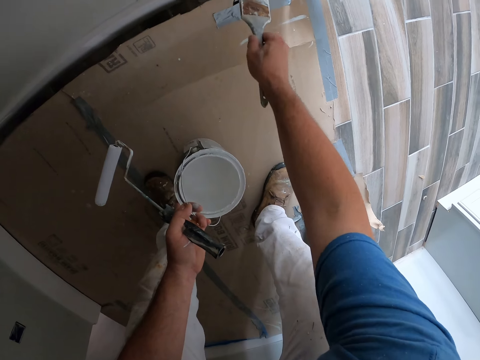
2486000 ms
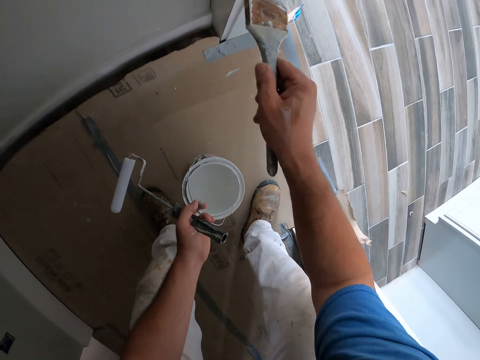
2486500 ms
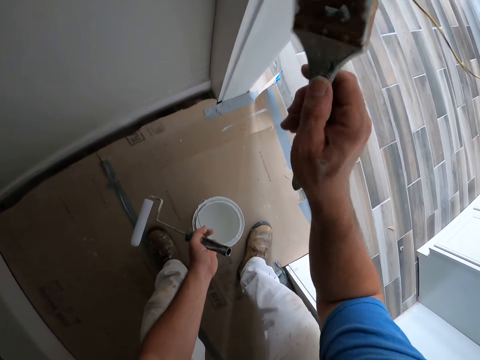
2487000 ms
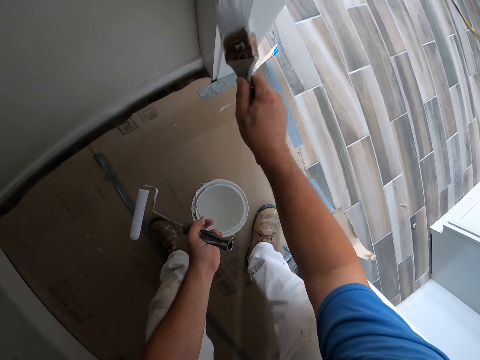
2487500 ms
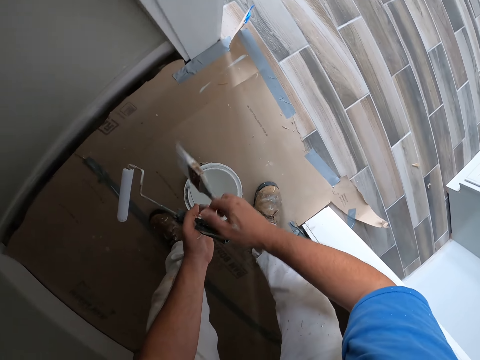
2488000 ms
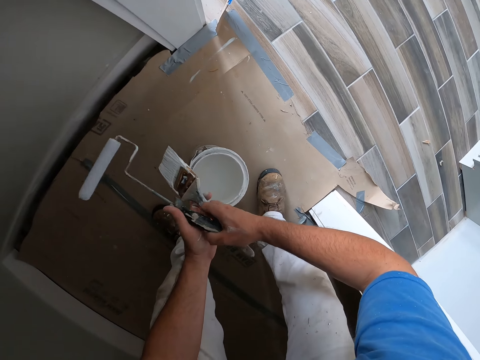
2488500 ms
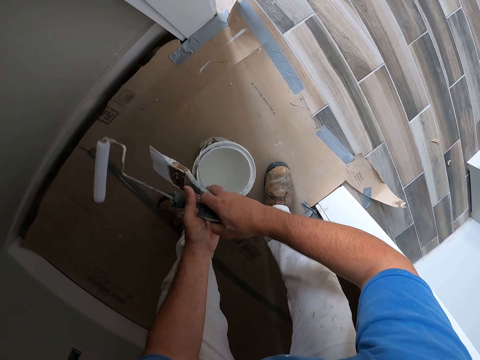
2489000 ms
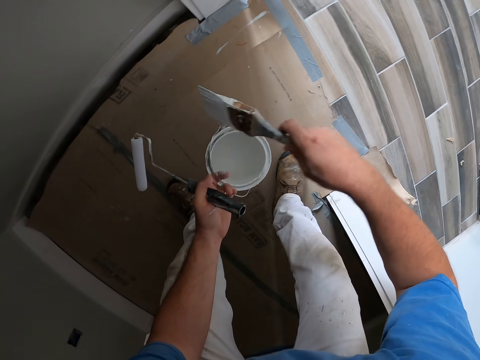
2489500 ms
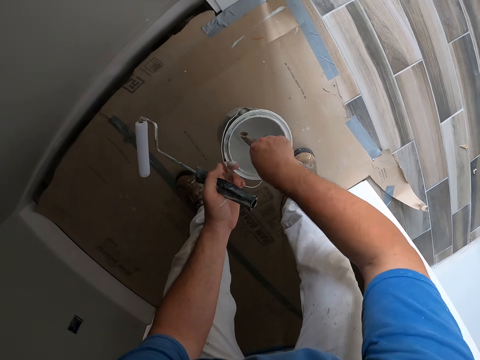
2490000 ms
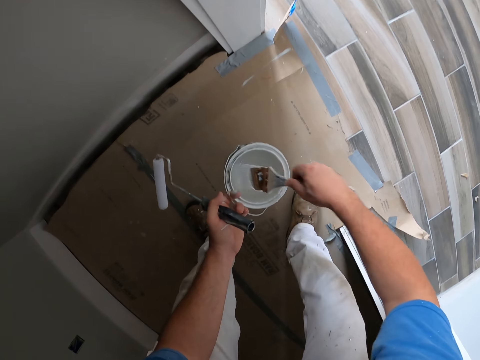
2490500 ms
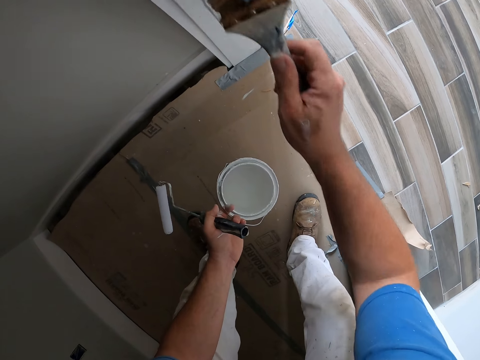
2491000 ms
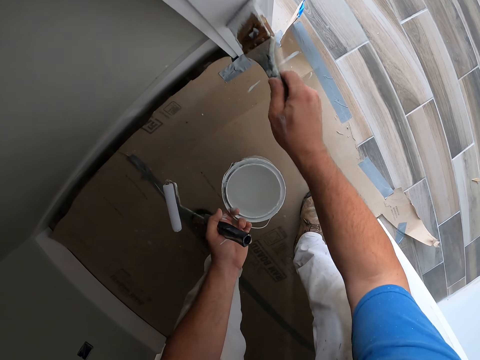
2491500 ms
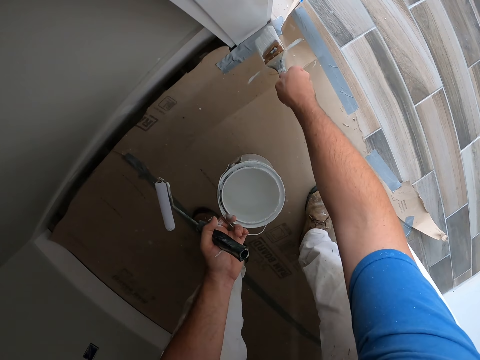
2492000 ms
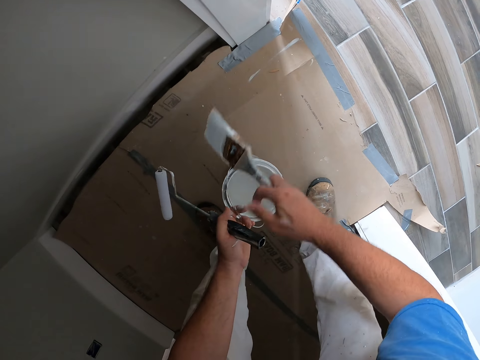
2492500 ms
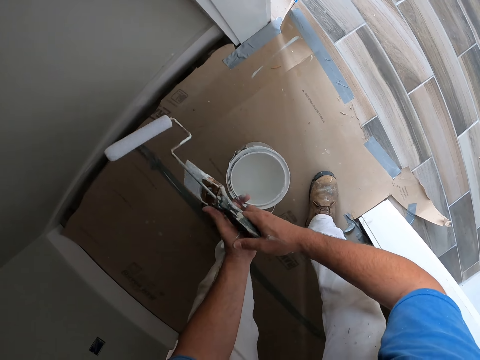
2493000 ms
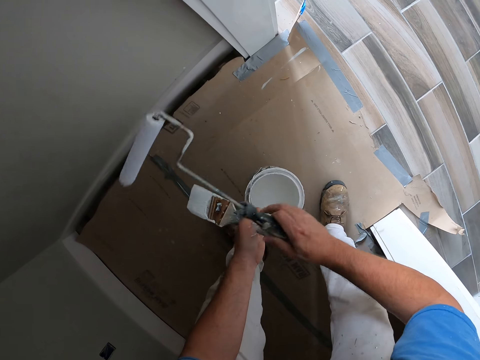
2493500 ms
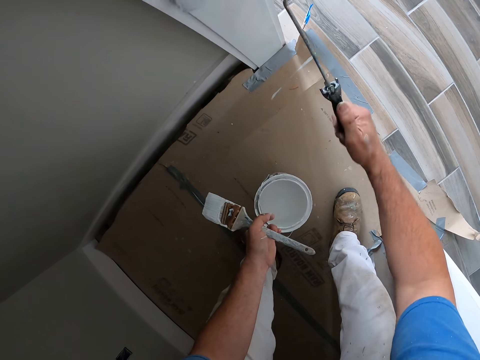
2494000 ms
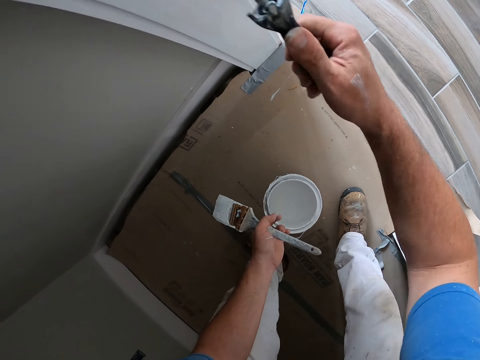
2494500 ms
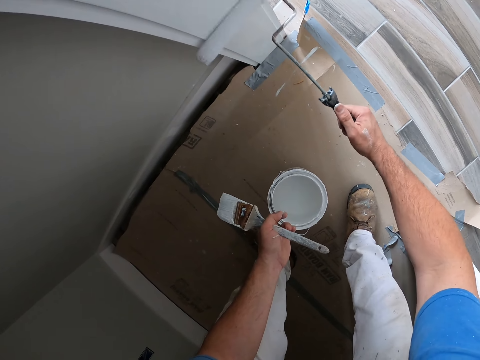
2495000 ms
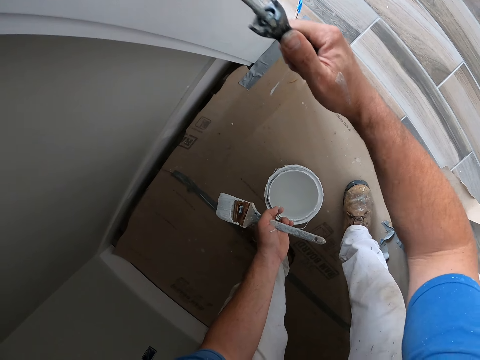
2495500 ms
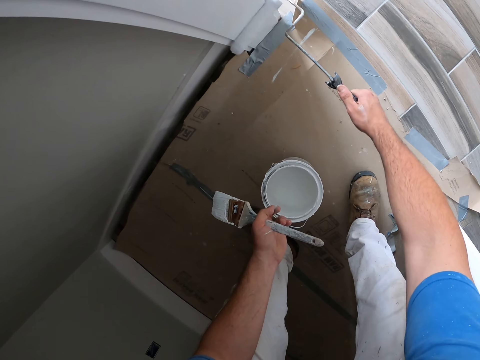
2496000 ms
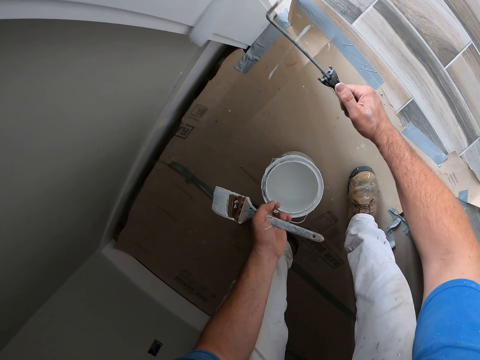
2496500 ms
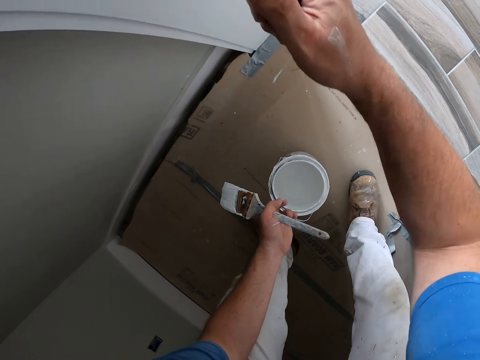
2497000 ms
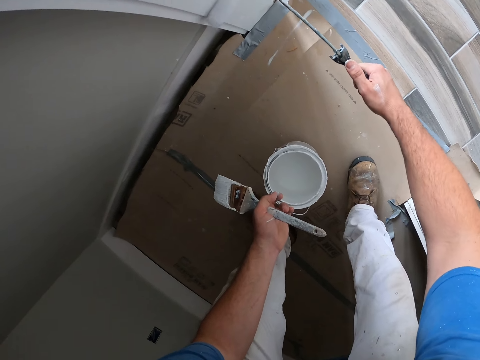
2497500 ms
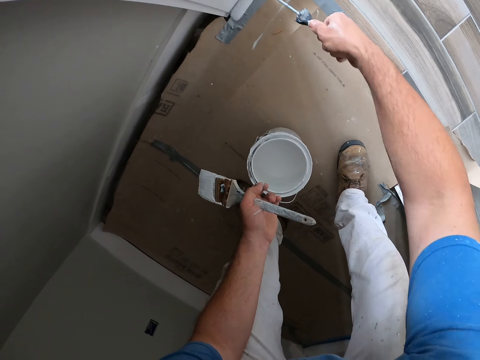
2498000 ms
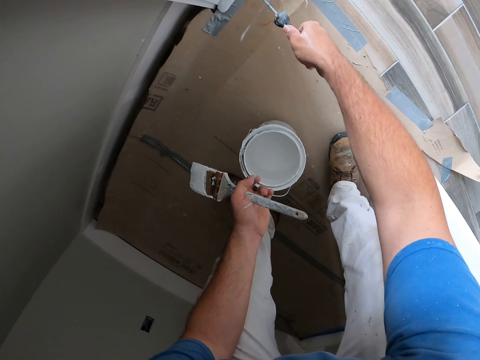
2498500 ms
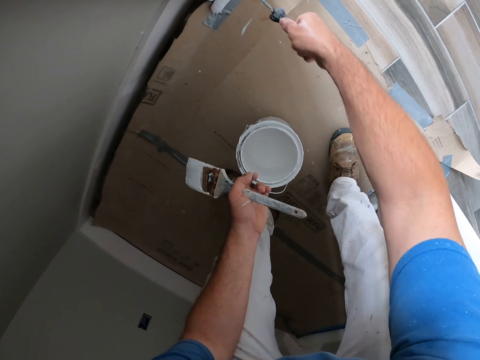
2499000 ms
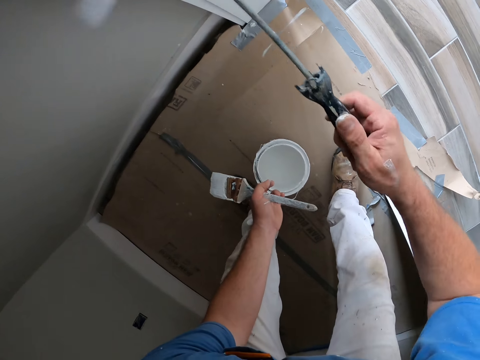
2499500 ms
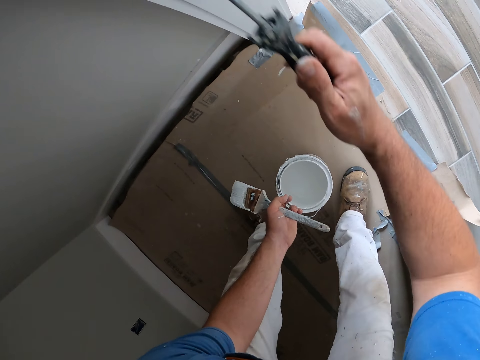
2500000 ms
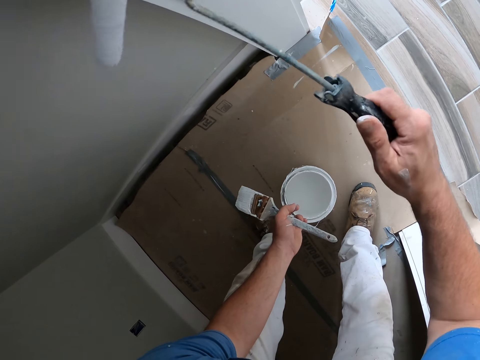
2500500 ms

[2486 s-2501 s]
The camera wearer adjusts the short paint roller in his left hand. He intends to pick the roller from the other hand. He takes paint from the paint container with the paintbrush. He paints the door frame with the paintbrush. He passes the short paint roller to his right hand. He passes the paintbrush to his left hand. He picks the roller from the other hand. He paints the door frame with the short paint roller.

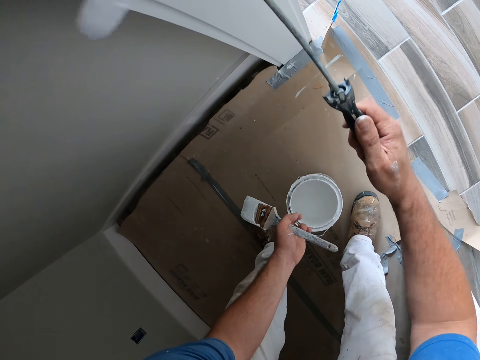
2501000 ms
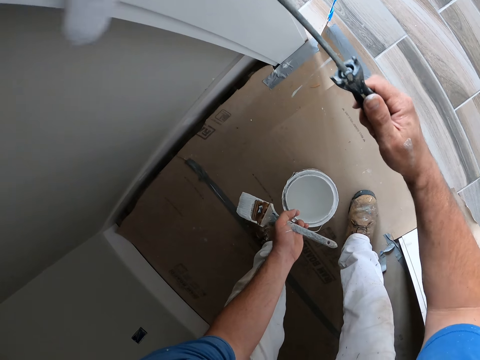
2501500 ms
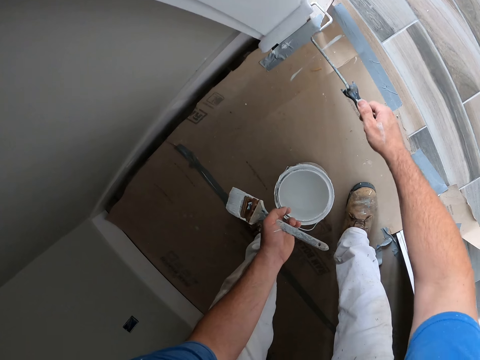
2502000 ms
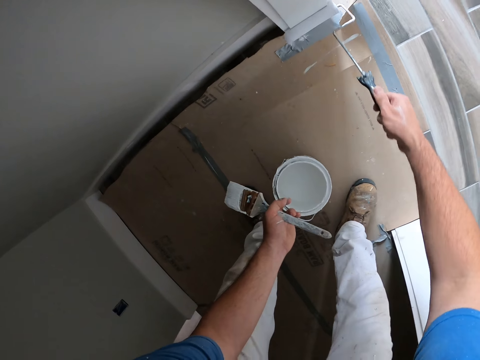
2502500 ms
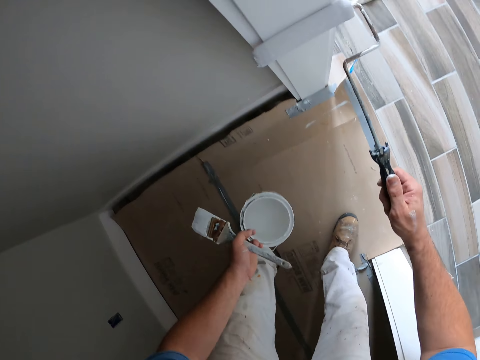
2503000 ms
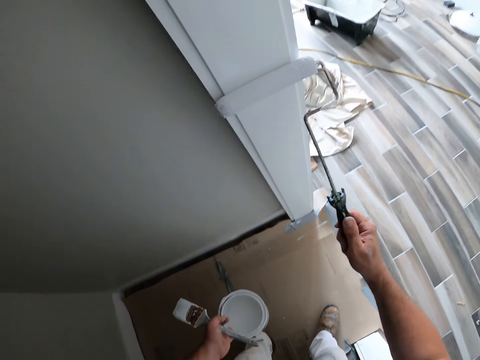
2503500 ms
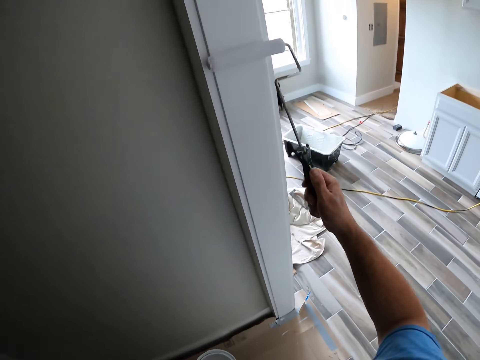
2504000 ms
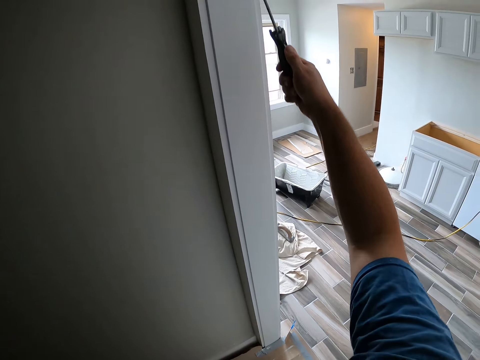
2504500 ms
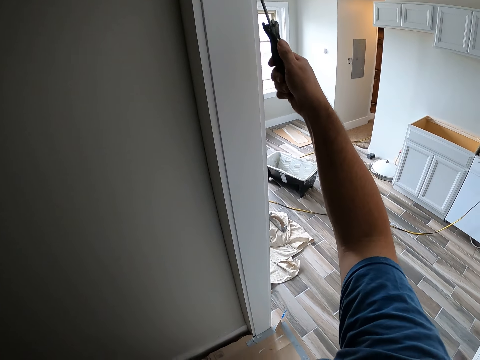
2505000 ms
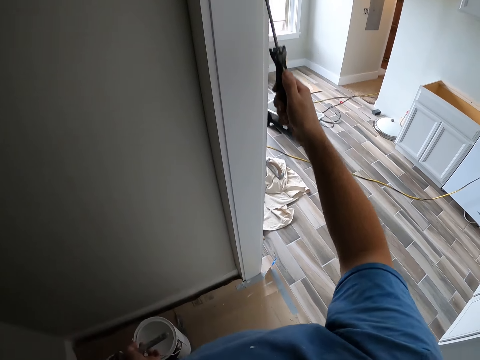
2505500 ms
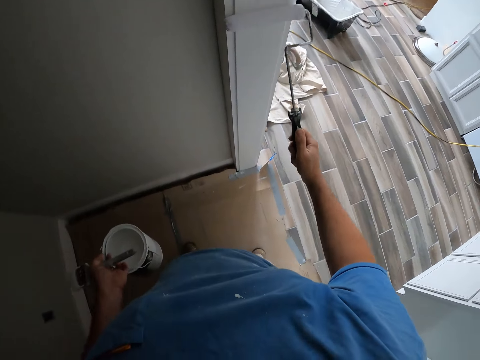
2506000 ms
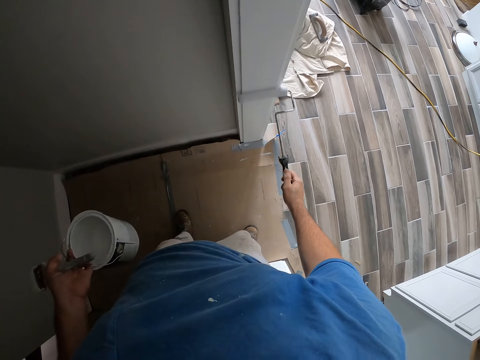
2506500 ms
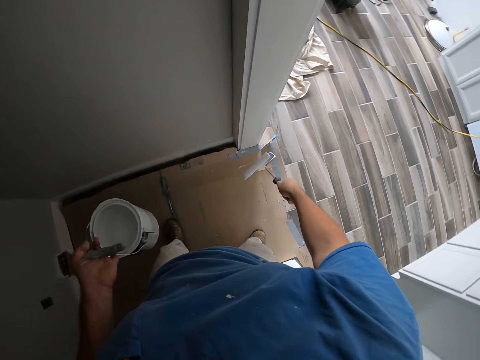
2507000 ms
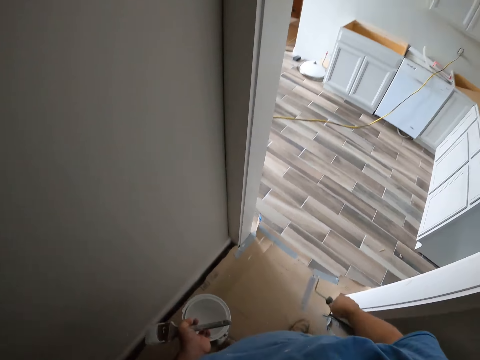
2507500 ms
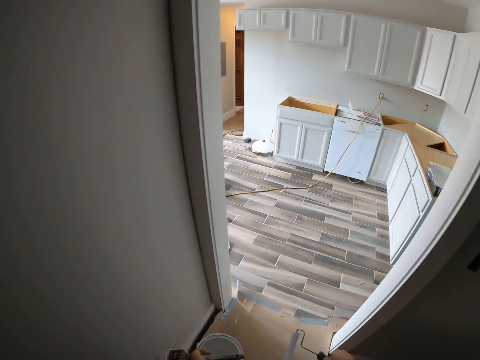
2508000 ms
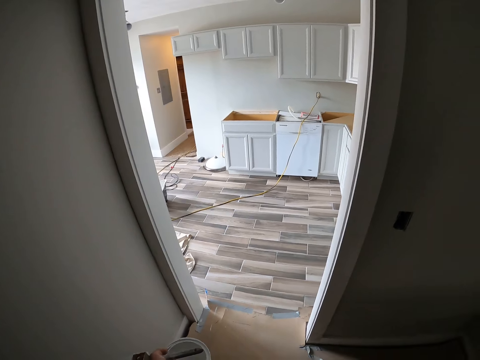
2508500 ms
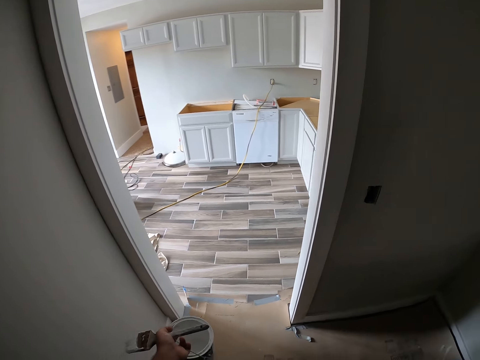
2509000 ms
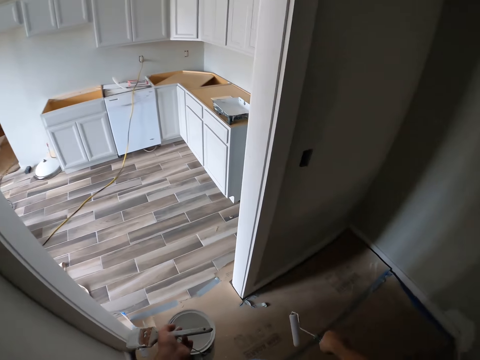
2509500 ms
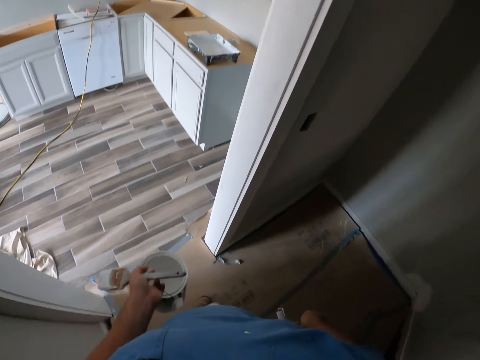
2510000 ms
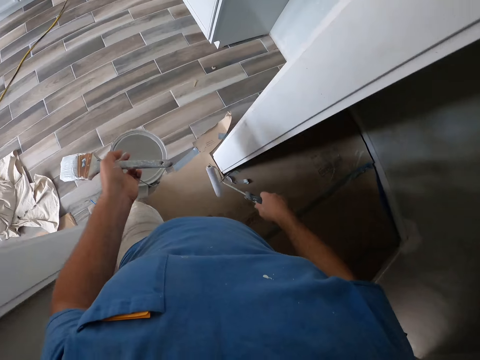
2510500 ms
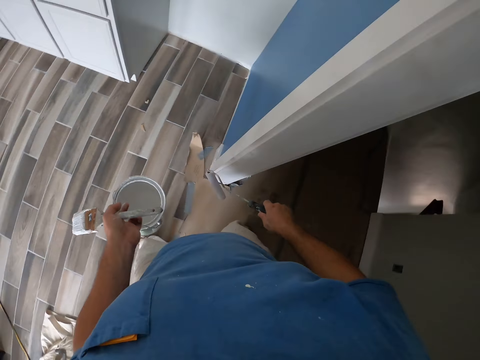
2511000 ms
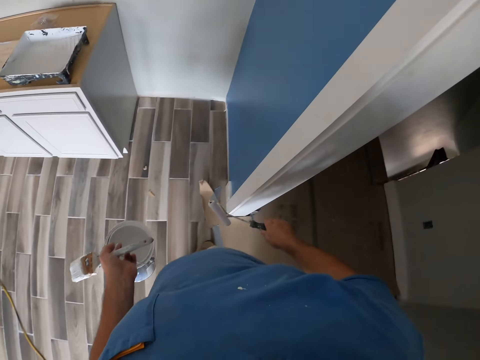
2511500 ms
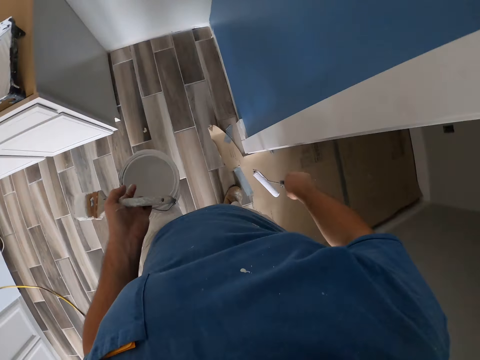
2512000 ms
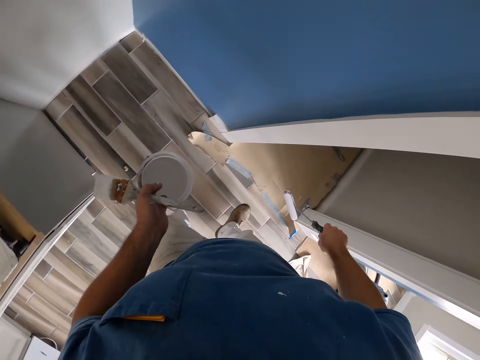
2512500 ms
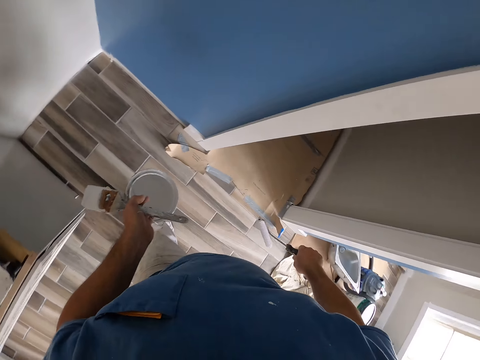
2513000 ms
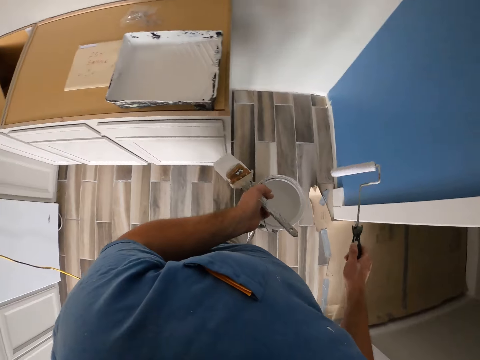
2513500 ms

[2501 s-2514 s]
The camera wearer stops painting. They look around. They walk towards the paint tray on the cabinet.
